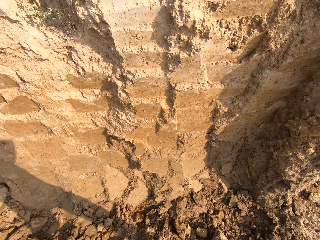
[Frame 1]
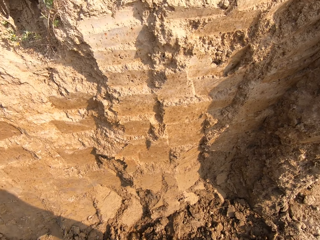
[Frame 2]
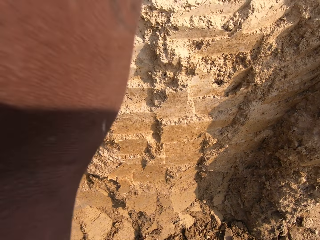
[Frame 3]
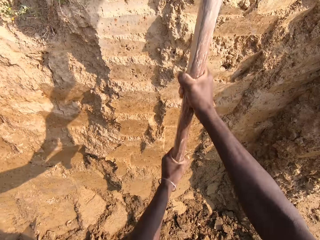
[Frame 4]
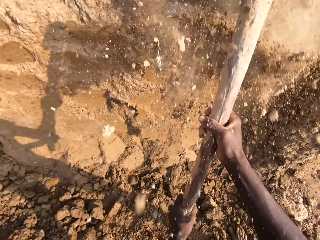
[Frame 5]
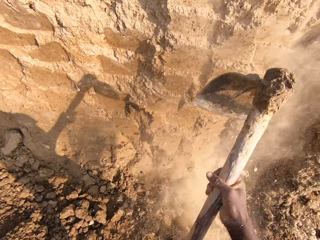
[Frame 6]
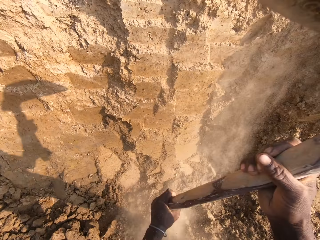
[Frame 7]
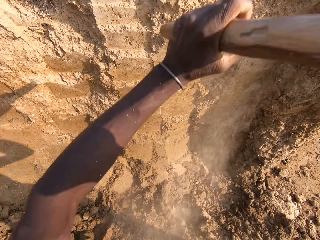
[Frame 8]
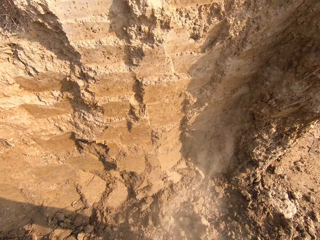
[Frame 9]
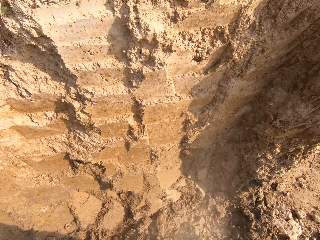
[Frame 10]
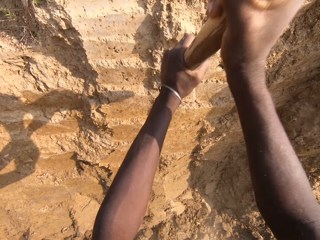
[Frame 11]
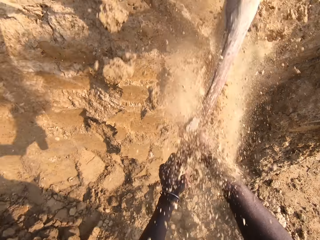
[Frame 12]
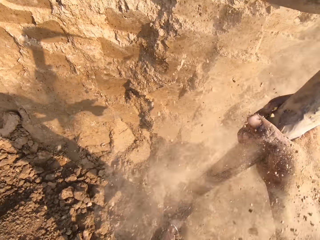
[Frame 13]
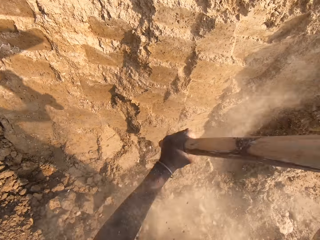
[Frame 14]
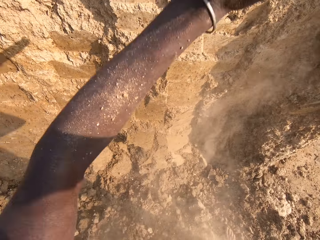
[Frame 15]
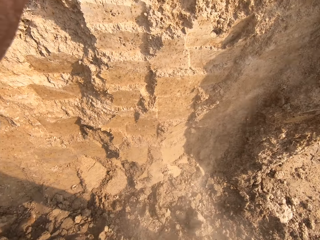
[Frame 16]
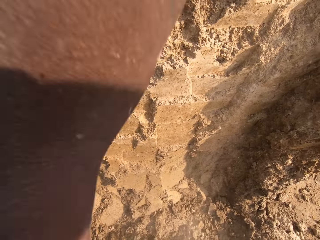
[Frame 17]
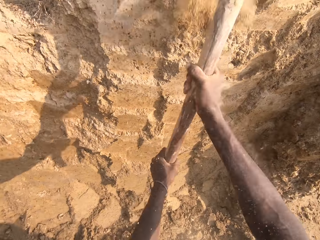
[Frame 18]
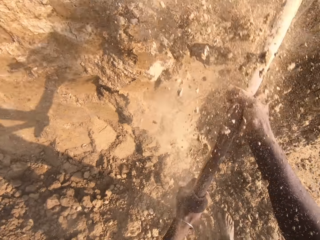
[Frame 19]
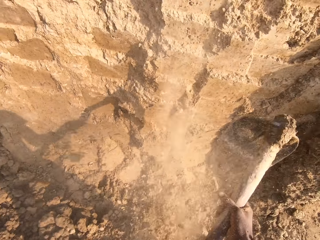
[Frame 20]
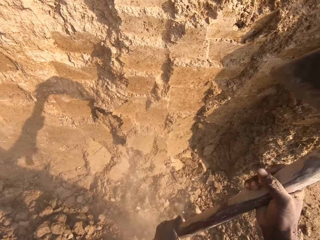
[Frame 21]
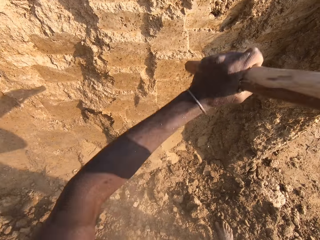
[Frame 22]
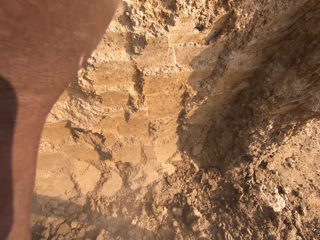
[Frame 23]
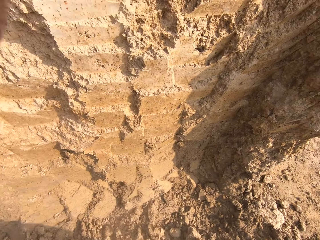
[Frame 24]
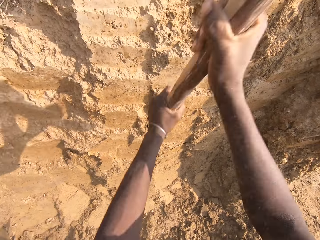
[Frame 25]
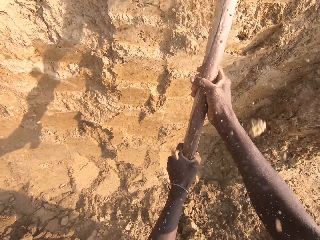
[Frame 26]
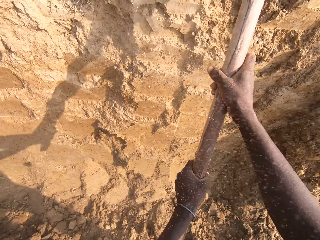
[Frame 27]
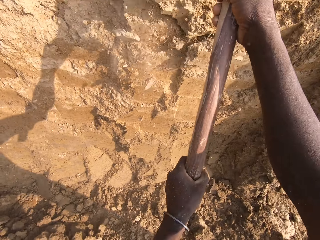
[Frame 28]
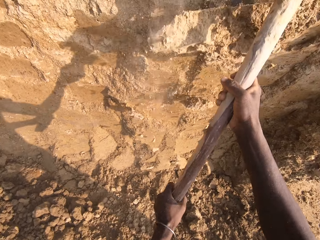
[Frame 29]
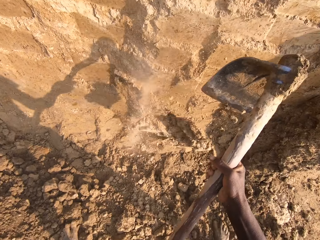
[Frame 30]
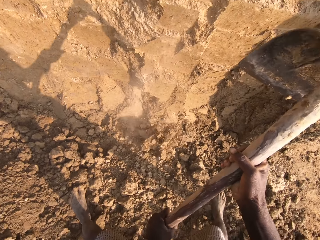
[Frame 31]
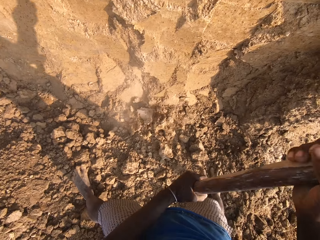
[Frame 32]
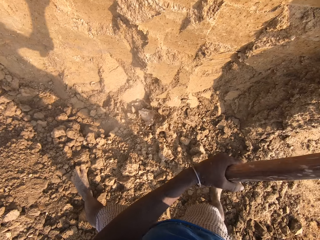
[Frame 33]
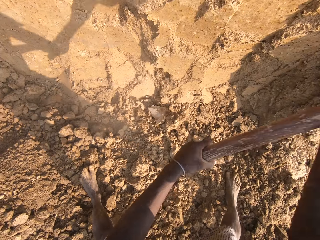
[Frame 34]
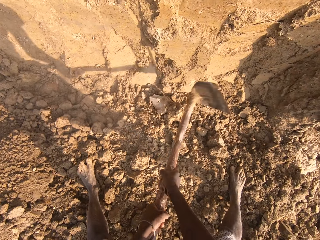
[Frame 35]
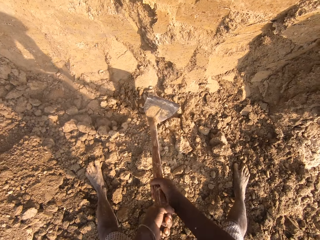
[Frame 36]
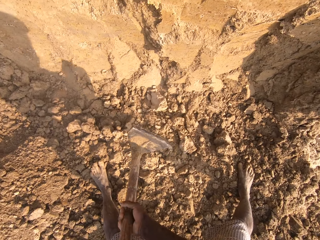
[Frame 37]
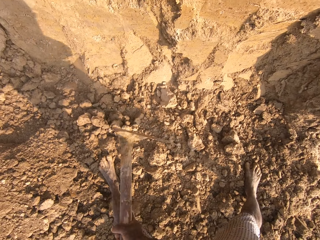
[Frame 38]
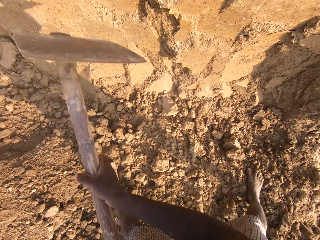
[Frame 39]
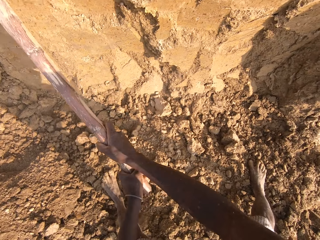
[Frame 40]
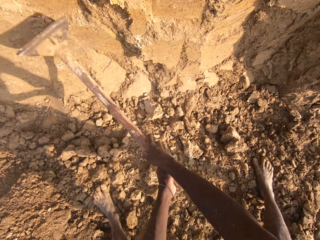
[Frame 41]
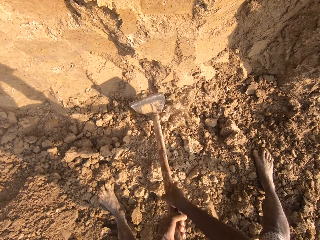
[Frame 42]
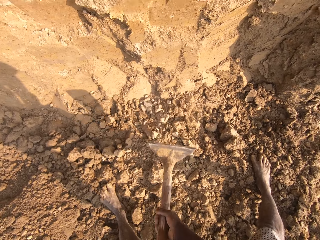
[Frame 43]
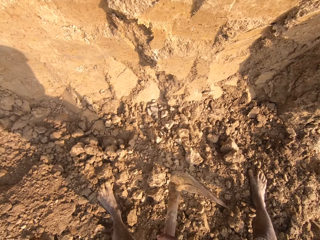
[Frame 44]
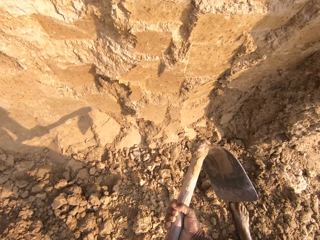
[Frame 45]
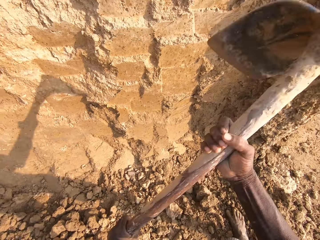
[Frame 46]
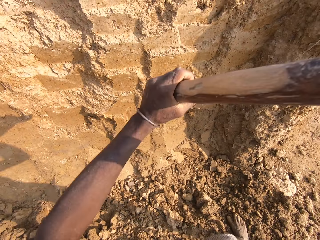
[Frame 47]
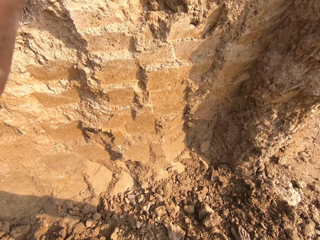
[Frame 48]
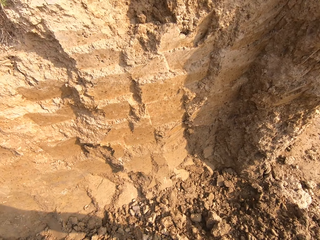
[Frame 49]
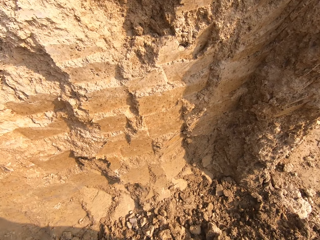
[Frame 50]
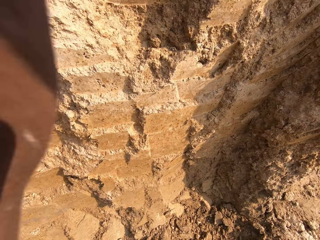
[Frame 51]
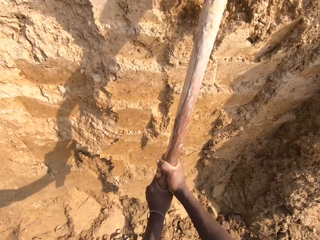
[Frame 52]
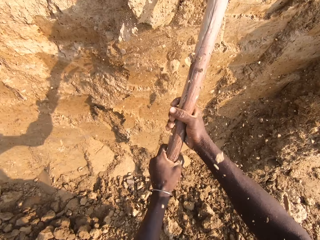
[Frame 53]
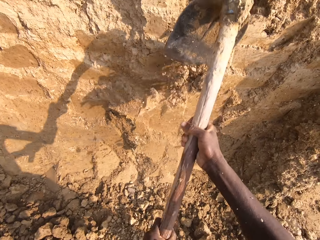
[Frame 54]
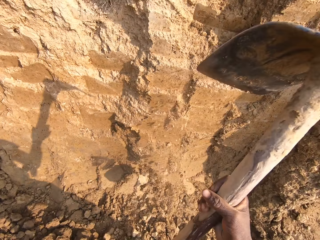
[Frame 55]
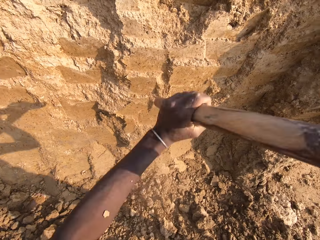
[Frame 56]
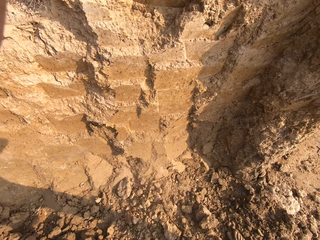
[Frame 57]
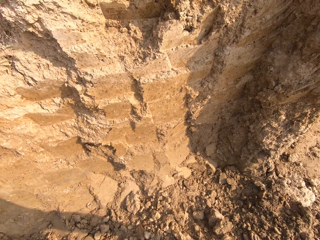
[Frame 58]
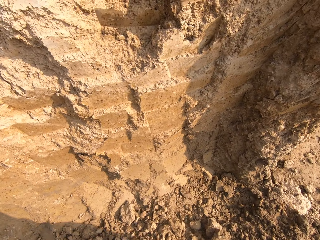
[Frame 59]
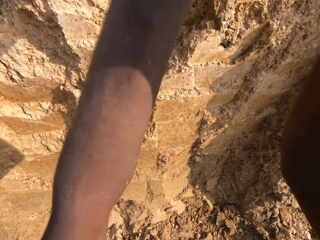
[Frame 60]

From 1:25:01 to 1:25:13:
The camera wearer digs the soil using the hoe. They break sand with the hoe.

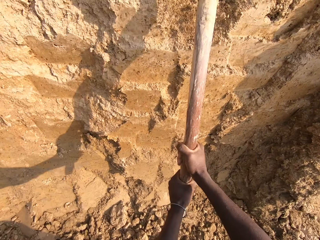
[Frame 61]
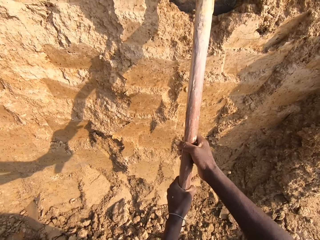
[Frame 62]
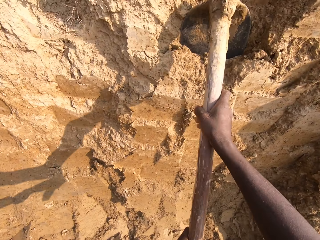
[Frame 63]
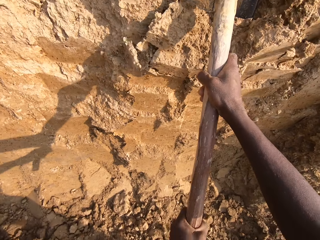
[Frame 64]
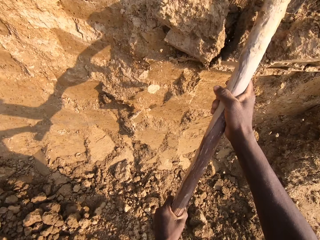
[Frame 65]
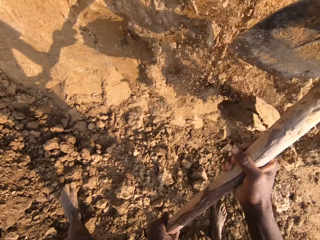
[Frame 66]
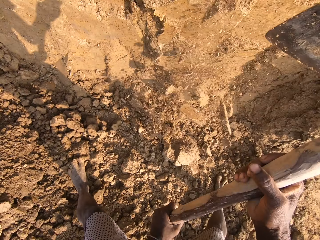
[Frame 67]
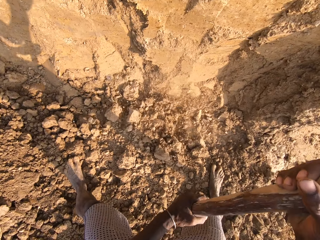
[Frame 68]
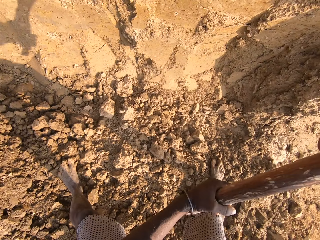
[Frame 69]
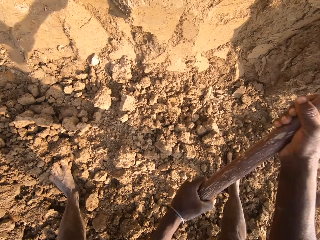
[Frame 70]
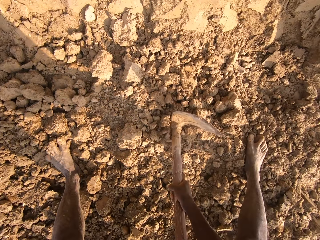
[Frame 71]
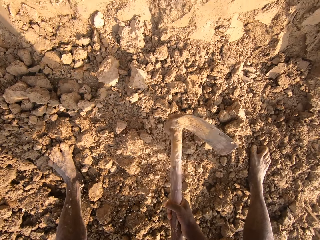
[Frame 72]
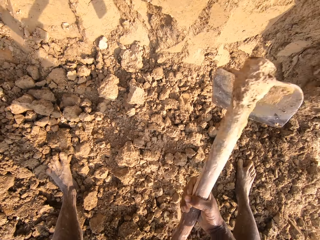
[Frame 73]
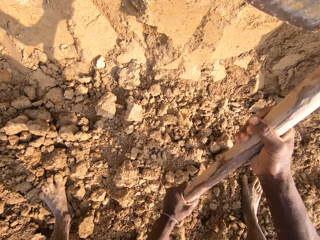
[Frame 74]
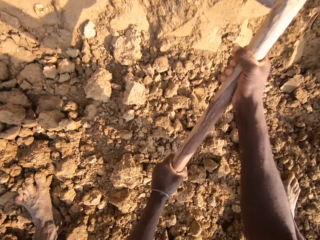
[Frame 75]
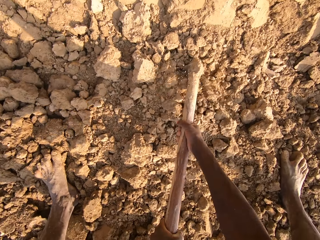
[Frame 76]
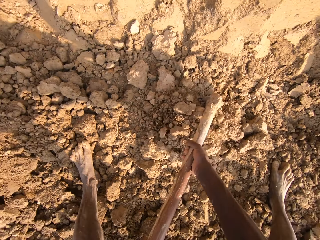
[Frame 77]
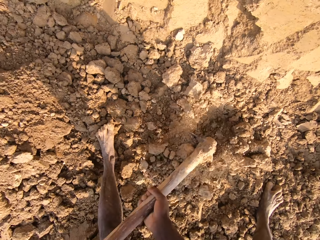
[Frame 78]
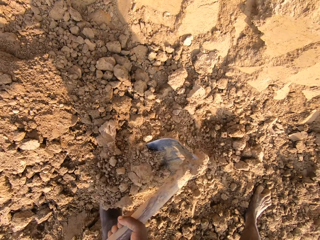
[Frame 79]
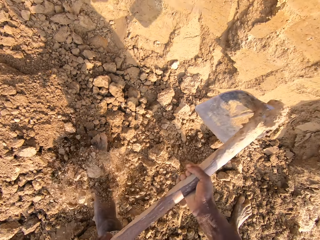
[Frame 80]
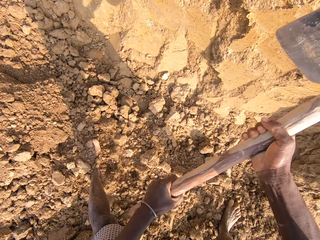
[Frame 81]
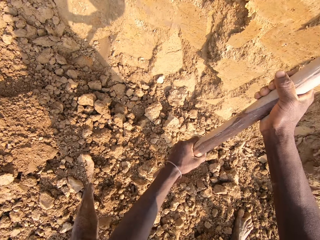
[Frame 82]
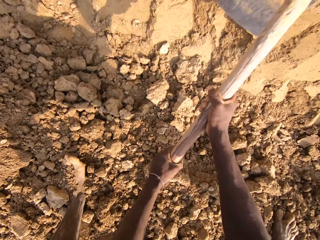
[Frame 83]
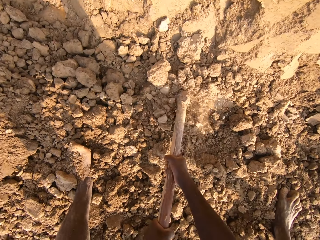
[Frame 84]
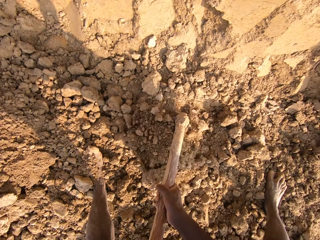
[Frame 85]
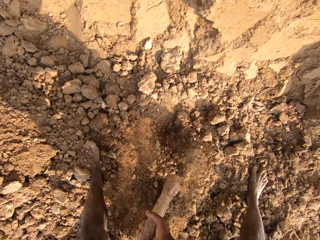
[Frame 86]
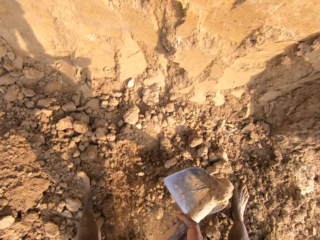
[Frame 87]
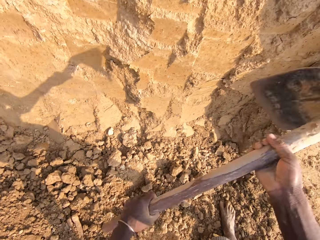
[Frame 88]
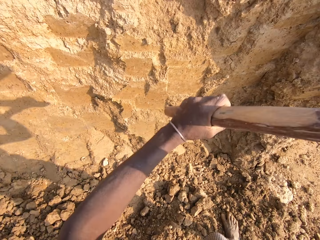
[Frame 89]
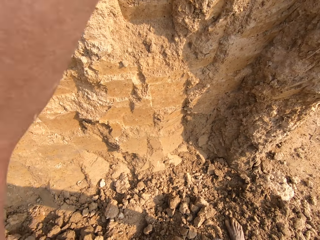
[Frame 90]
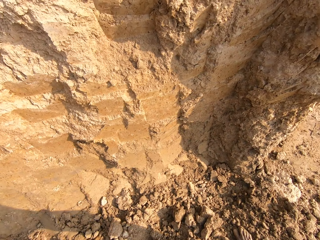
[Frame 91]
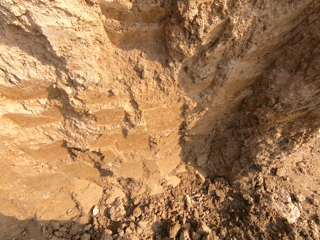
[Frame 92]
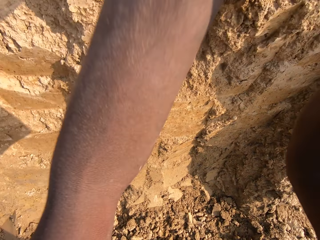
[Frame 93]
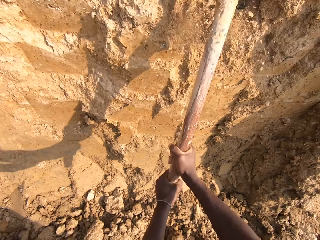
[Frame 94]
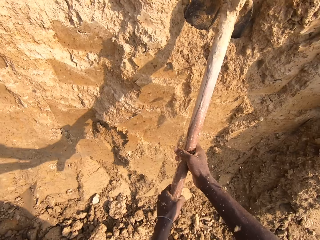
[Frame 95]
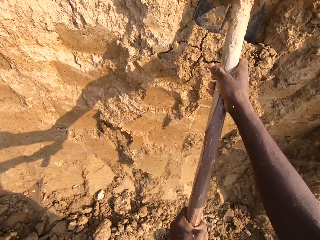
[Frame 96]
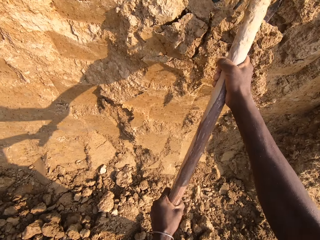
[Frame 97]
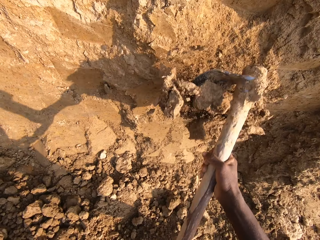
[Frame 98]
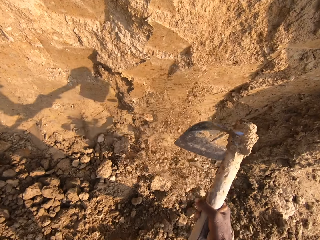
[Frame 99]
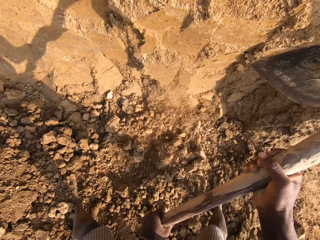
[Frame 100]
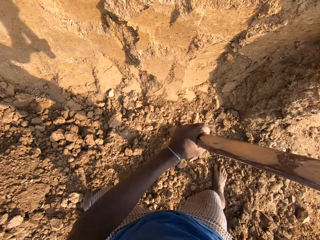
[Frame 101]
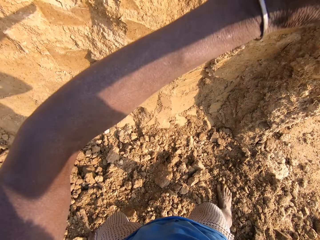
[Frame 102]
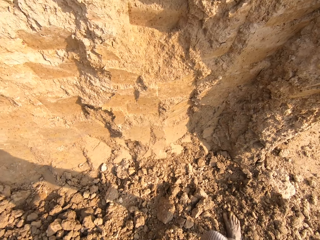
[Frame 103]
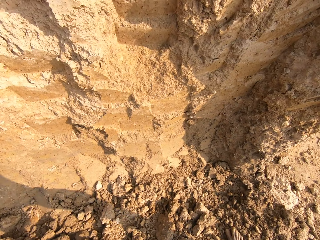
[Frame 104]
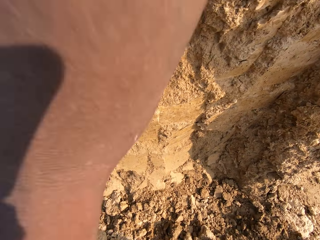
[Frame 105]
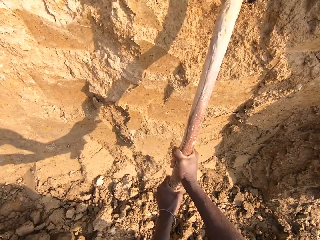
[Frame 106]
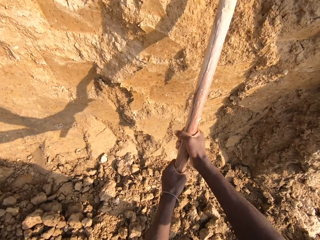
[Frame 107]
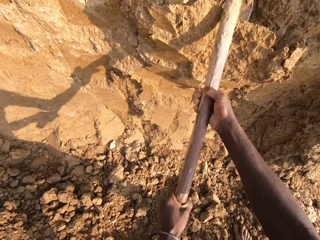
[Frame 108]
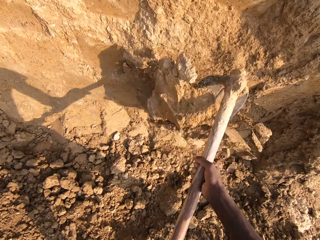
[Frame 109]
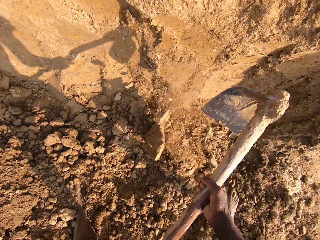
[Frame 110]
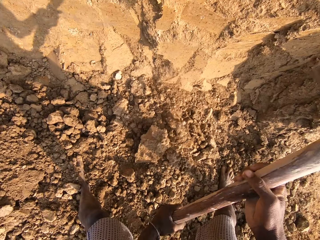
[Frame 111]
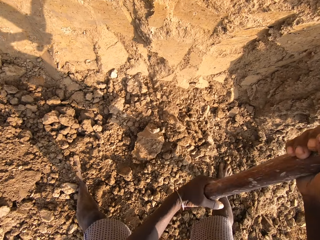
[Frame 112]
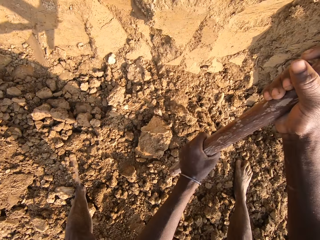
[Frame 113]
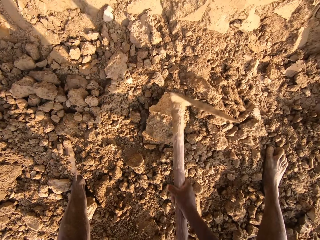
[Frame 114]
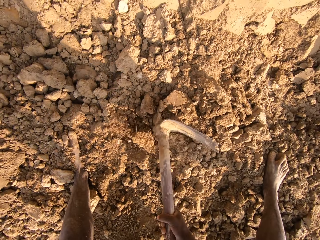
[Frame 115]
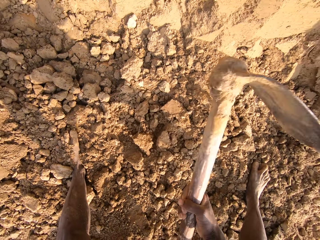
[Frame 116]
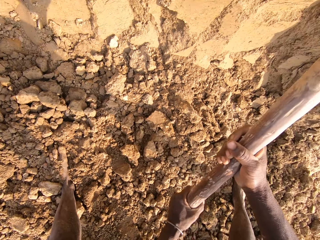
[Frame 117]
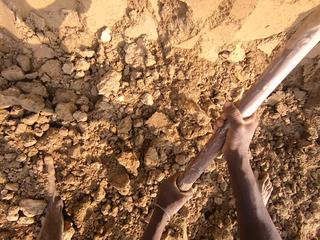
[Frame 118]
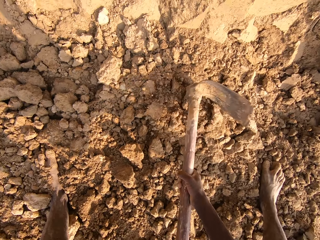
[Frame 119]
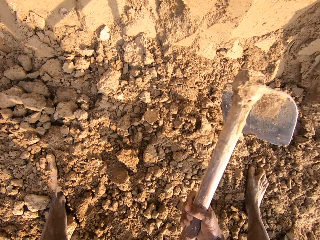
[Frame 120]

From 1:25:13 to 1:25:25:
The camera wearer digs sand with the hoe. They break sand with the hoe.
